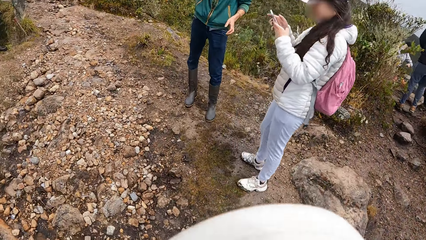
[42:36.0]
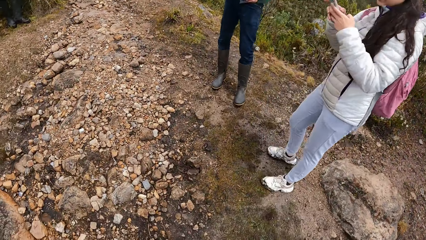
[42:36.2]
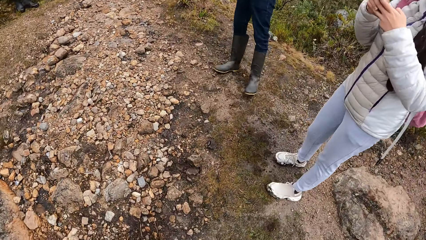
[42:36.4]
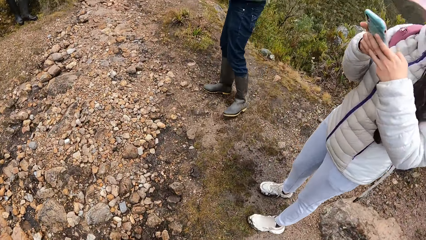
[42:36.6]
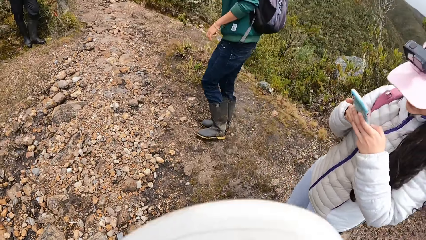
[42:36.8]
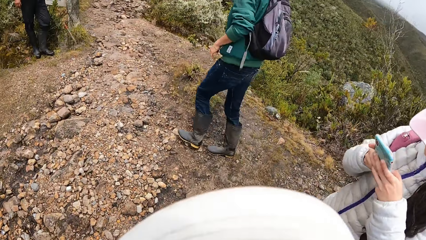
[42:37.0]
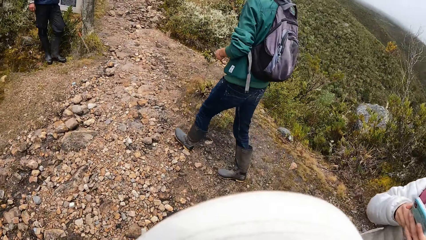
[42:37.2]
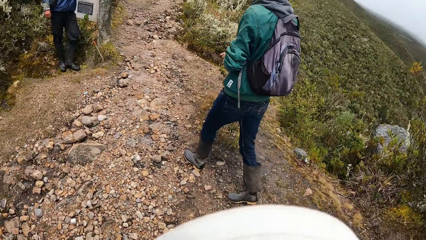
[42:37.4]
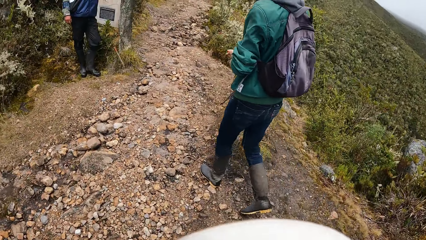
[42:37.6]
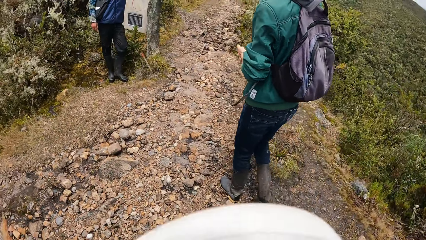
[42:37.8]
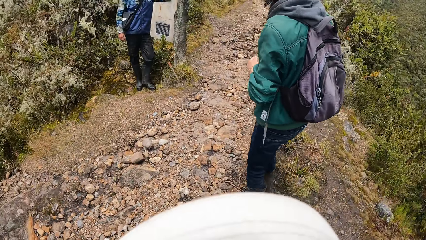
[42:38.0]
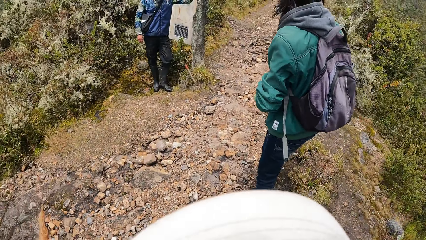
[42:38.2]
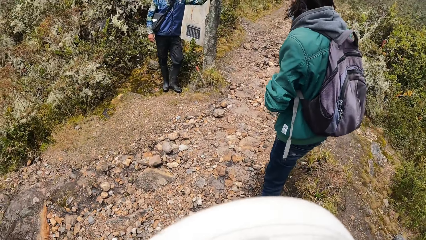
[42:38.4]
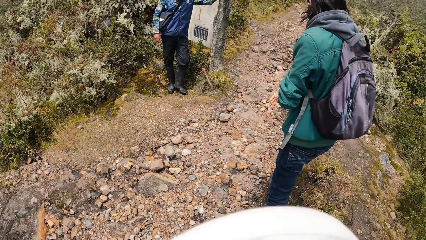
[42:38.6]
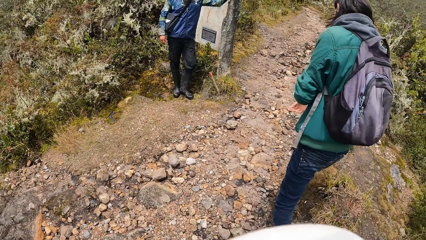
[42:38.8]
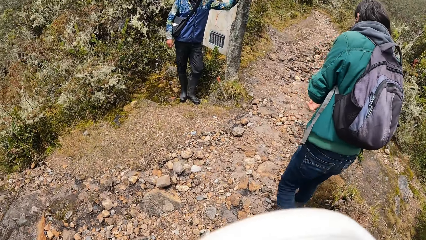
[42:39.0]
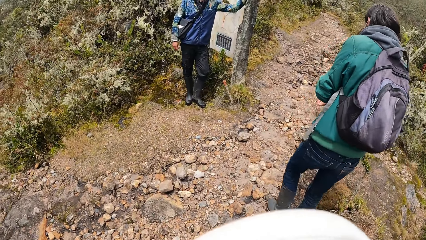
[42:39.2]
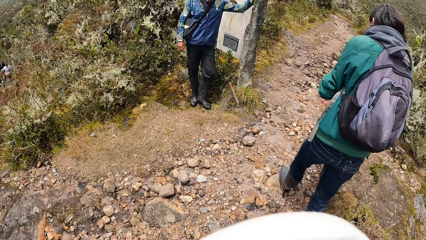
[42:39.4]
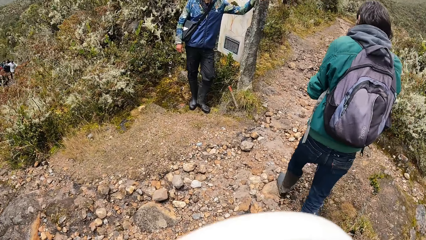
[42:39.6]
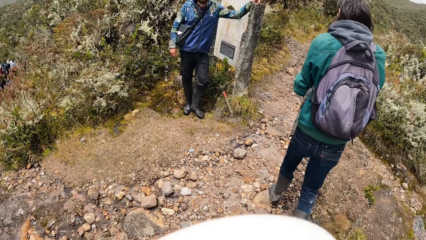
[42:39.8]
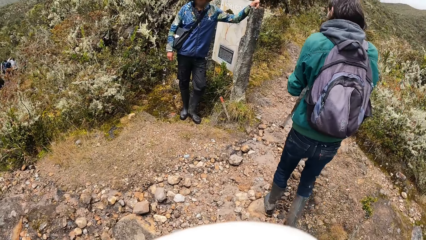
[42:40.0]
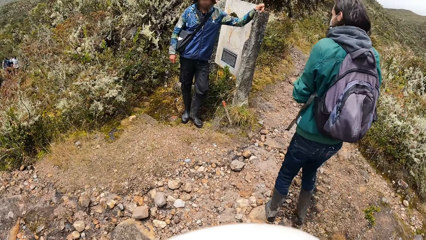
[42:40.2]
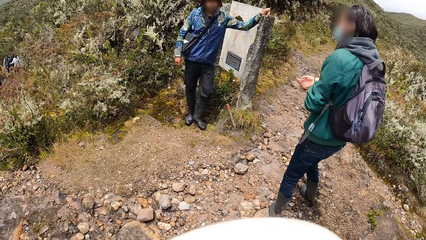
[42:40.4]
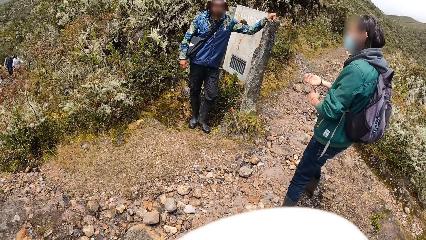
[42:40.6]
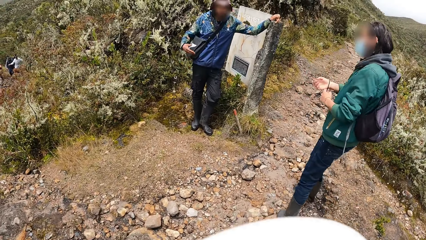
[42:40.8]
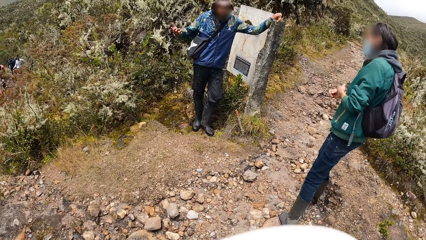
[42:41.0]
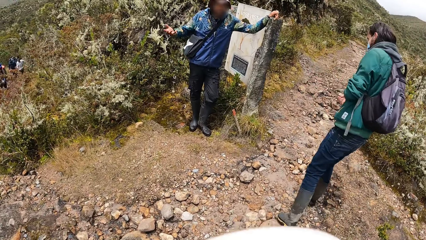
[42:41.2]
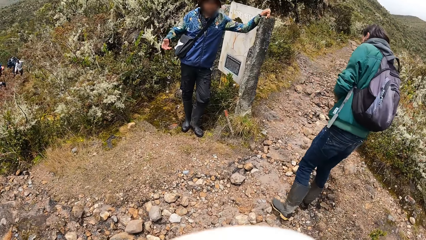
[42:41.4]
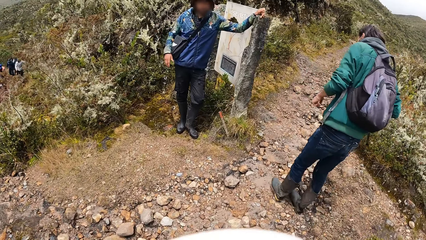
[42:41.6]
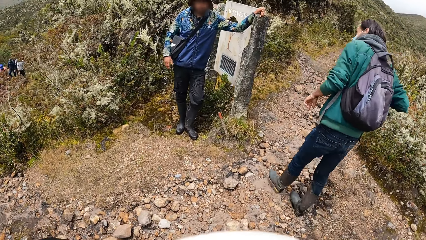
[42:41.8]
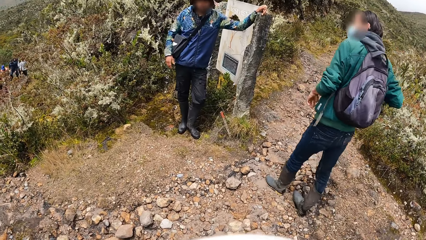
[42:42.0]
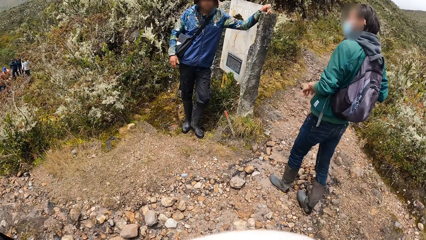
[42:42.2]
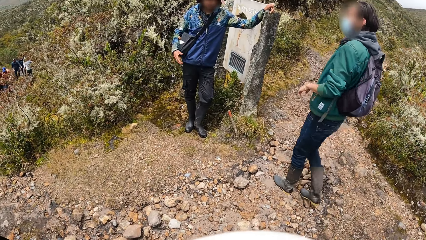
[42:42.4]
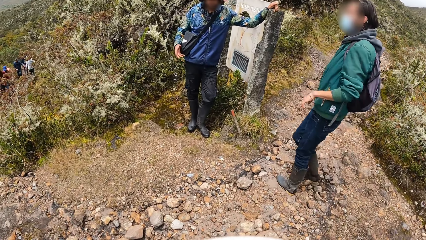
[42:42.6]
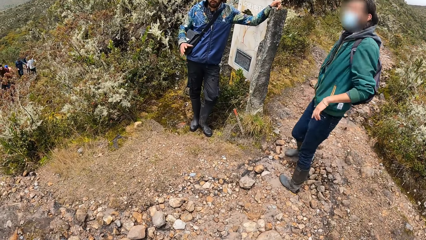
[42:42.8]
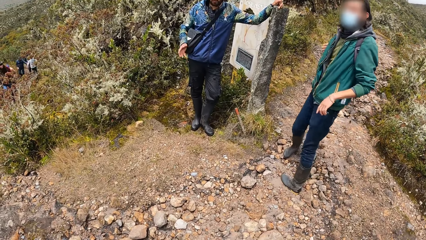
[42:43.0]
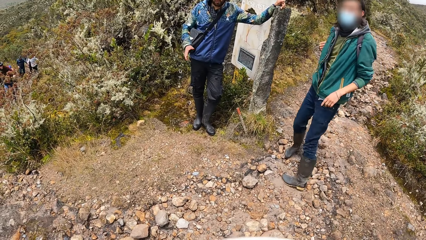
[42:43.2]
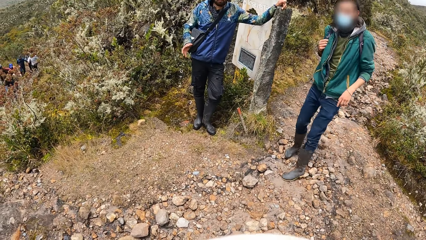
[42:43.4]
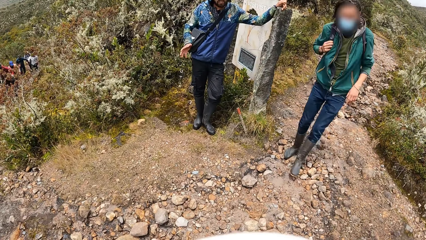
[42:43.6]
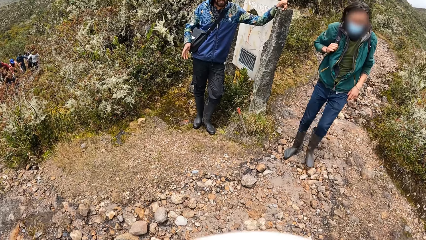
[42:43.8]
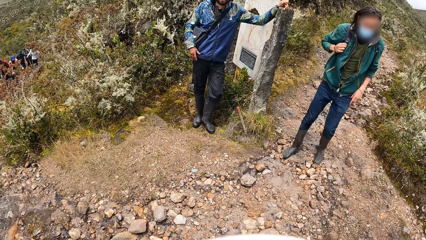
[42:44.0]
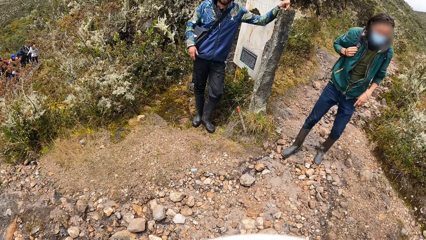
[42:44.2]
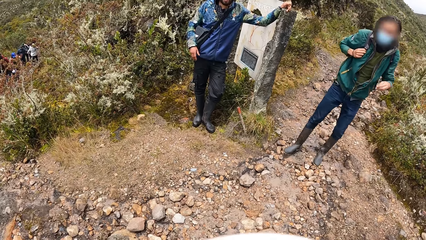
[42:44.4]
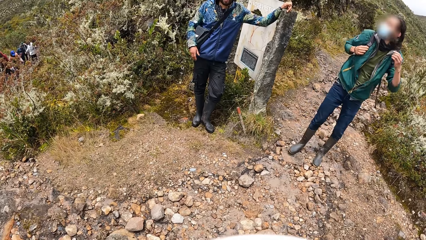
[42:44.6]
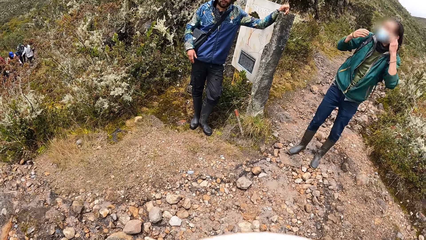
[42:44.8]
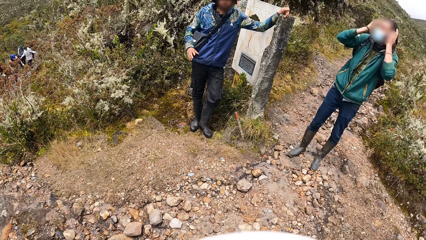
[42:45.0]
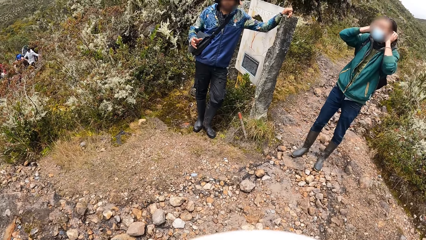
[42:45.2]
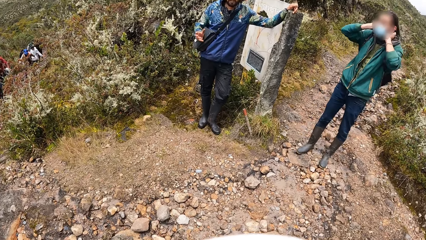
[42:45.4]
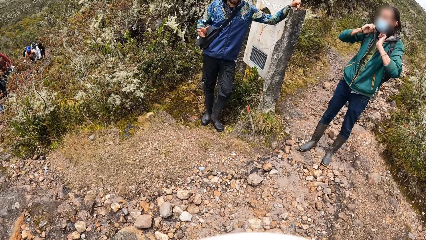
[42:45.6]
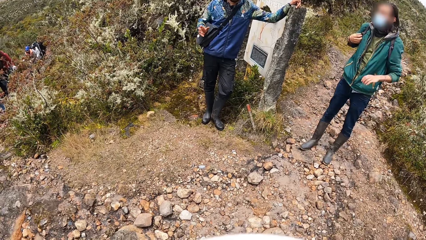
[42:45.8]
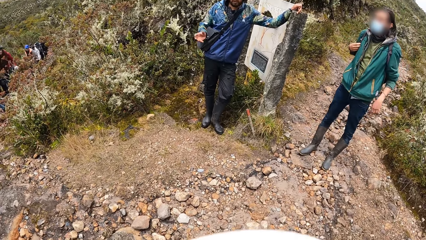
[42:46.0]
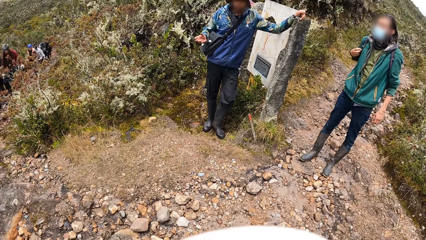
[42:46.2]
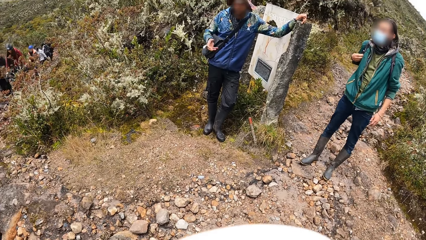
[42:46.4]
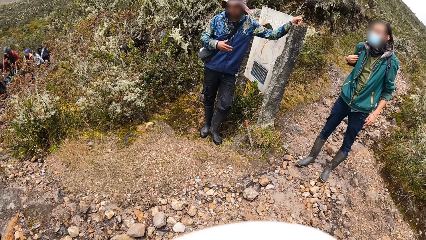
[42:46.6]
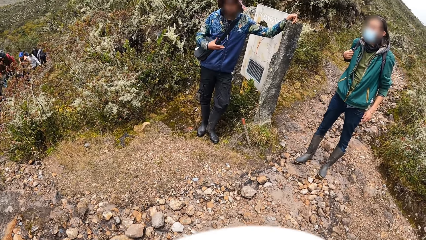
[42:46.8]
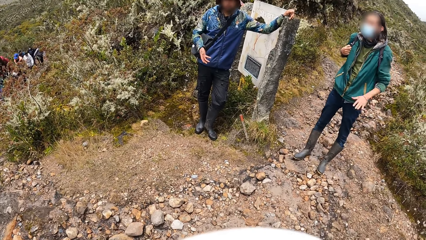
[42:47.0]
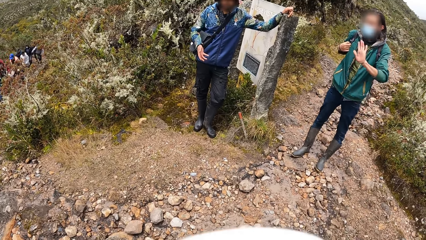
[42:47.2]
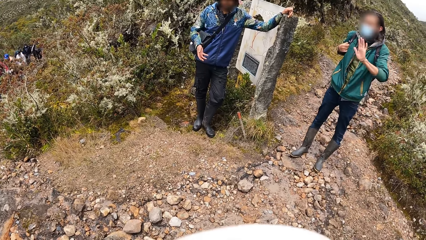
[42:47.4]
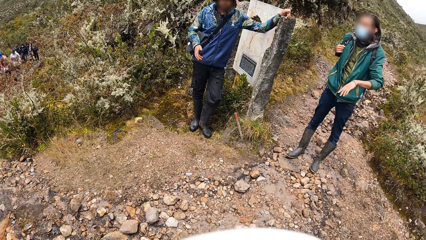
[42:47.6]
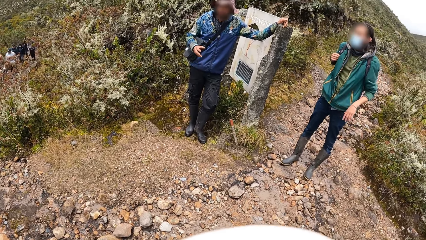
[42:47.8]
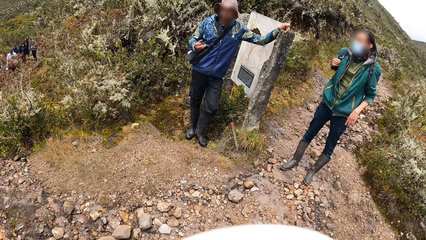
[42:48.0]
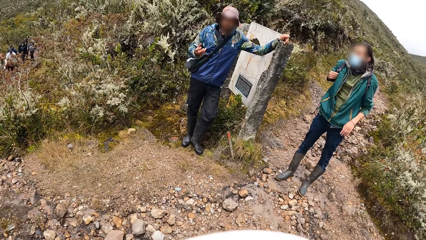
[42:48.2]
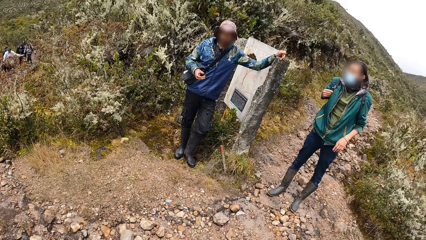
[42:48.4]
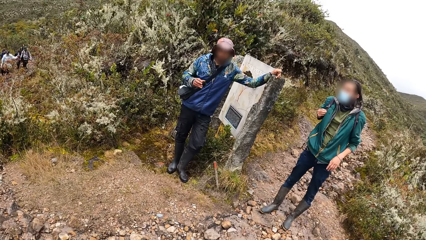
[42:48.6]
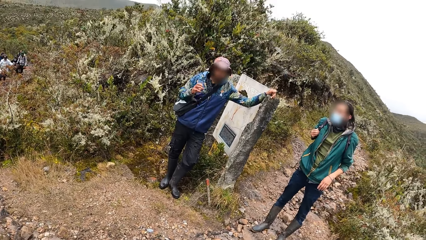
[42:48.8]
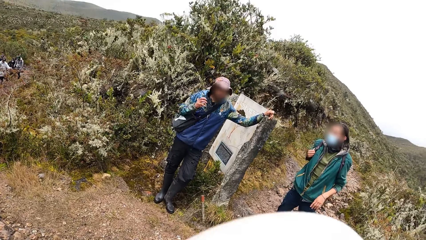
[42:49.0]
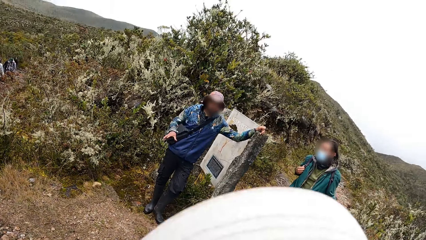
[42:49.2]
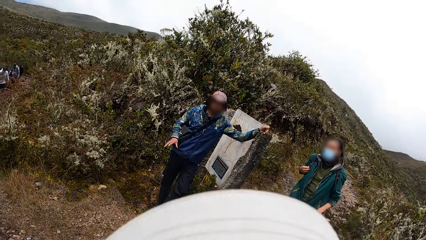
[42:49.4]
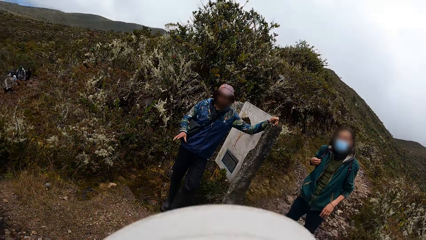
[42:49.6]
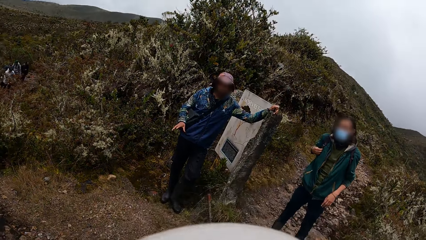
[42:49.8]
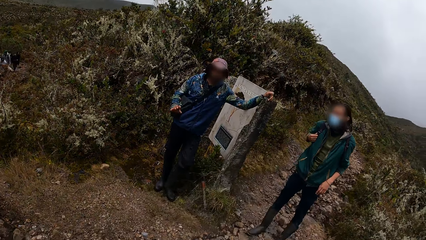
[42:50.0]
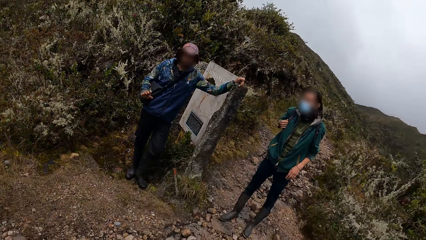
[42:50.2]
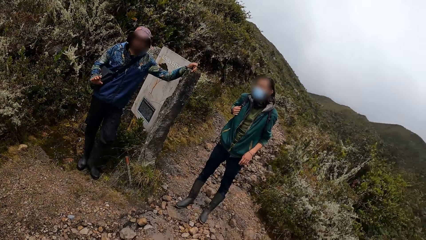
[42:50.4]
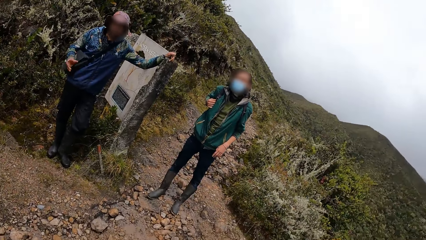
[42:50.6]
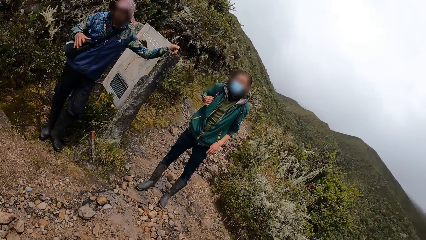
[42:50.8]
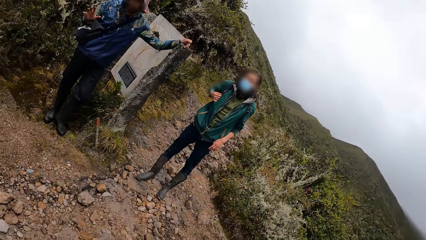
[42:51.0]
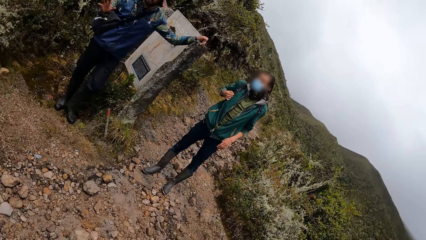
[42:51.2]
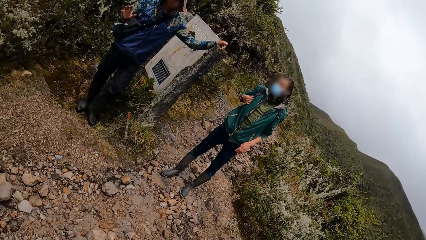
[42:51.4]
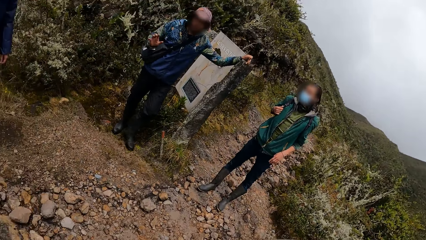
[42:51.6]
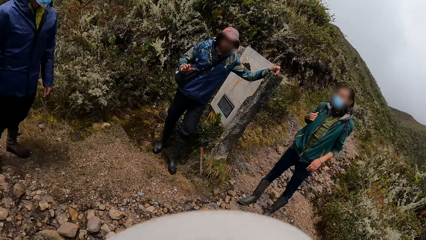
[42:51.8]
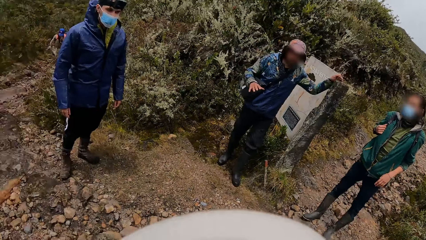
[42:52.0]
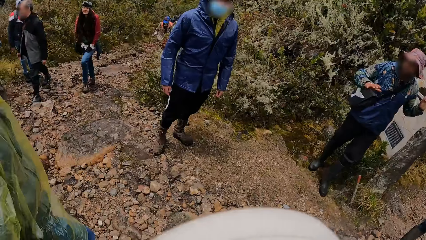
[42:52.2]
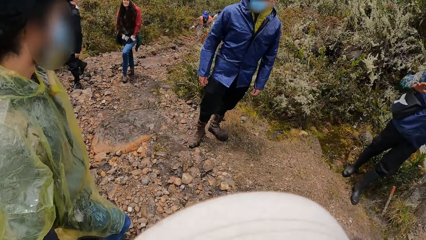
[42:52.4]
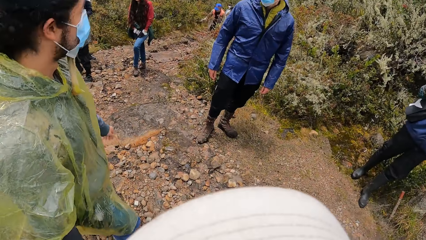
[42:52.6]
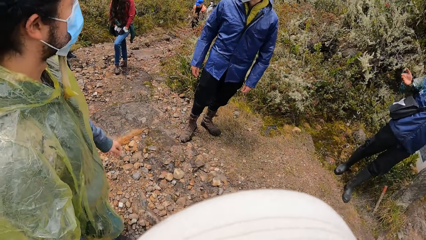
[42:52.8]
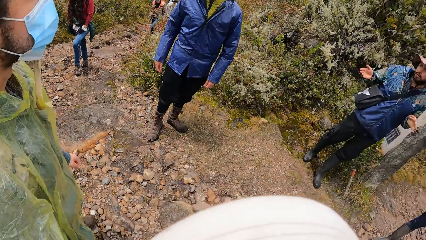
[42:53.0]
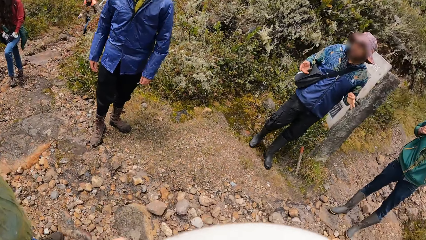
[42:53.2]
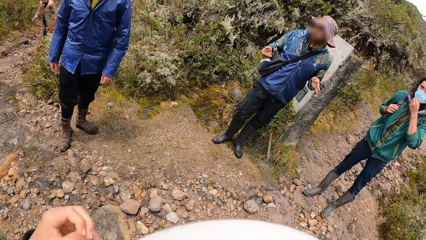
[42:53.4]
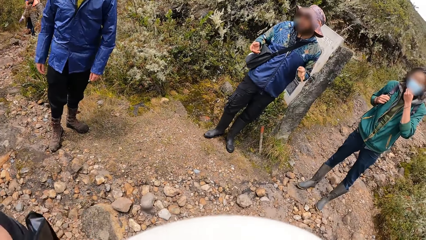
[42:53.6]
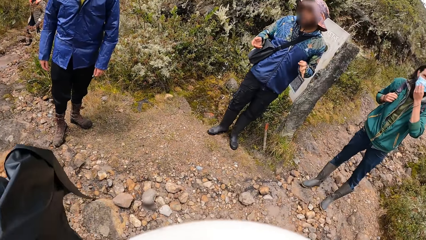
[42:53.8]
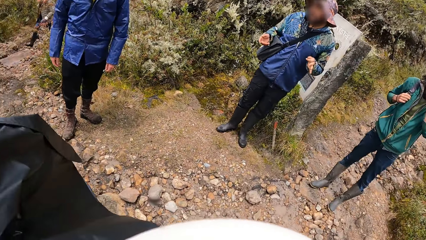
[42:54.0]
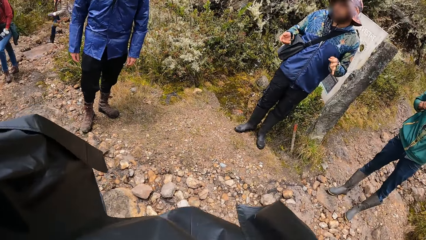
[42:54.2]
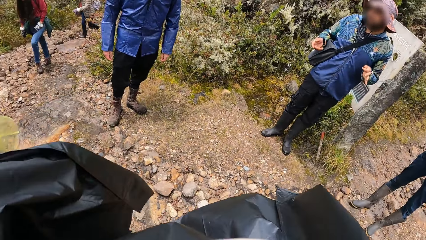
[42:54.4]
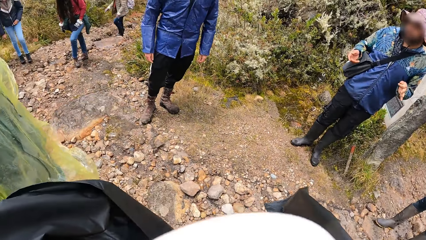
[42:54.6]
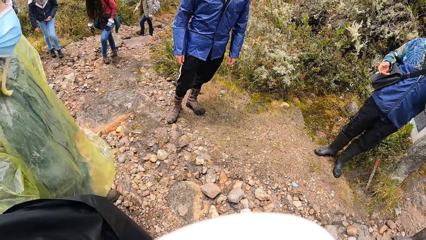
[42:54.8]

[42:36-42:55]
A lady steps forward. A woman operates the phone with both hands. A man walks through the bushy hill. Another man addresses the group of people. The camera wearer stops walking in the bushy hill. The first man stops walking in the bushy hill. The lady moves the legs. The camera wearer looks around.
